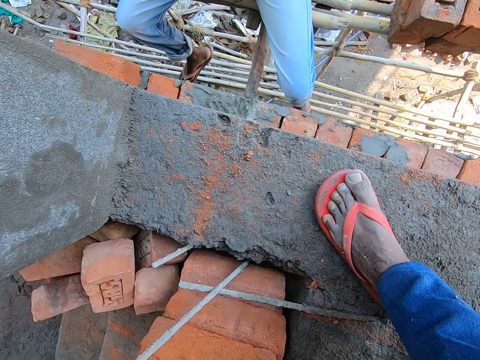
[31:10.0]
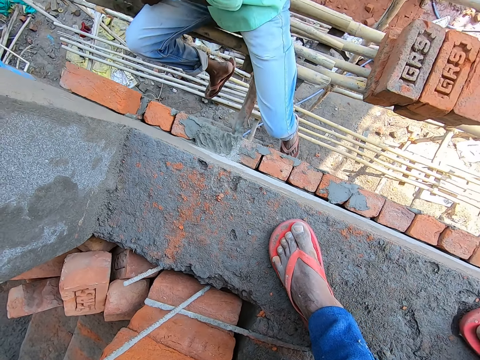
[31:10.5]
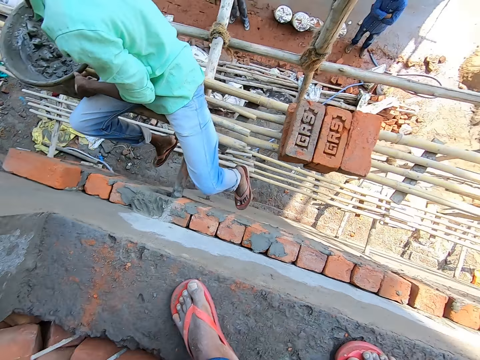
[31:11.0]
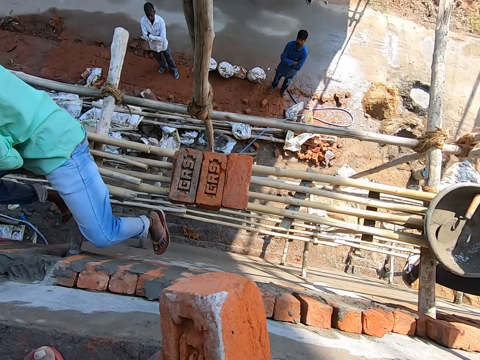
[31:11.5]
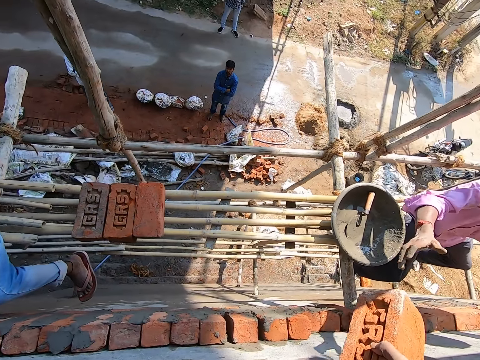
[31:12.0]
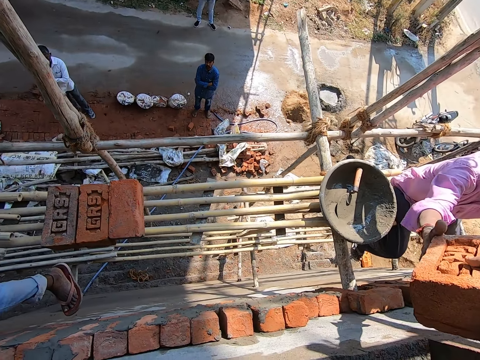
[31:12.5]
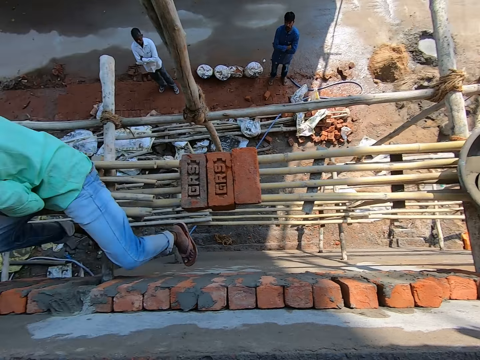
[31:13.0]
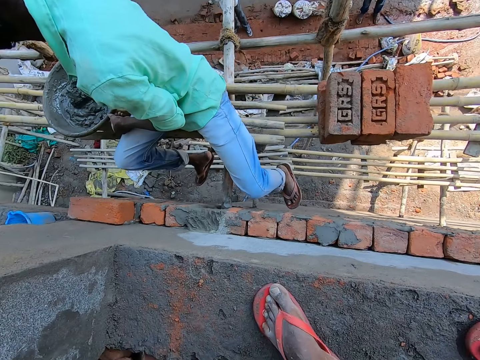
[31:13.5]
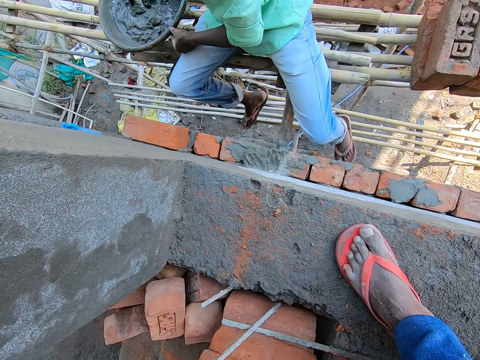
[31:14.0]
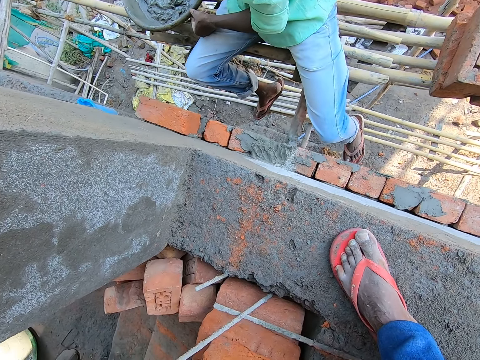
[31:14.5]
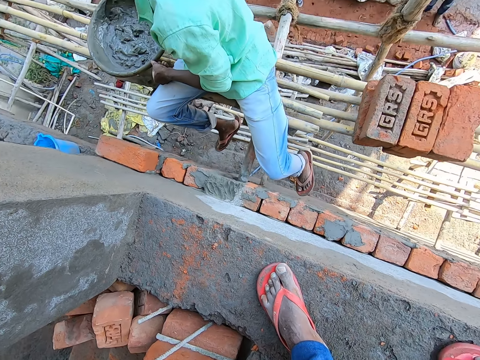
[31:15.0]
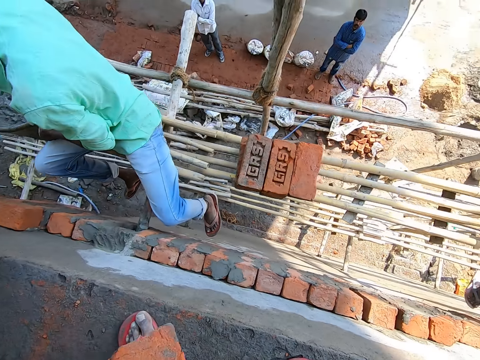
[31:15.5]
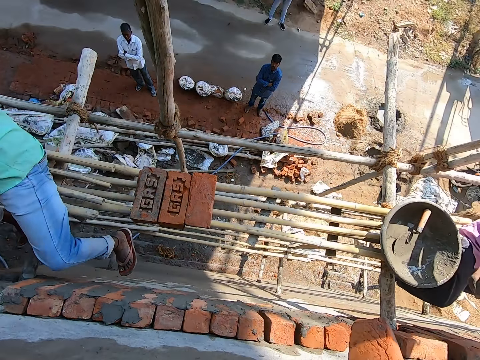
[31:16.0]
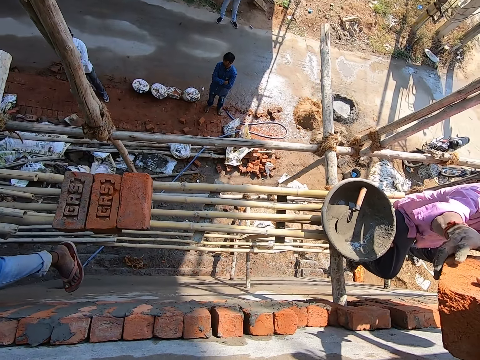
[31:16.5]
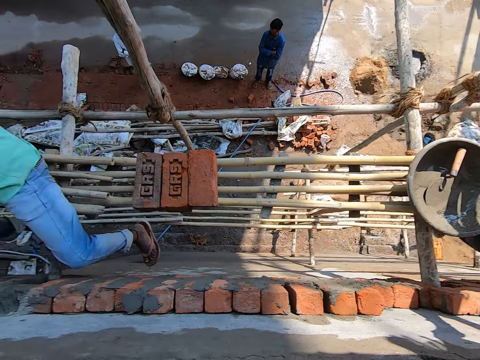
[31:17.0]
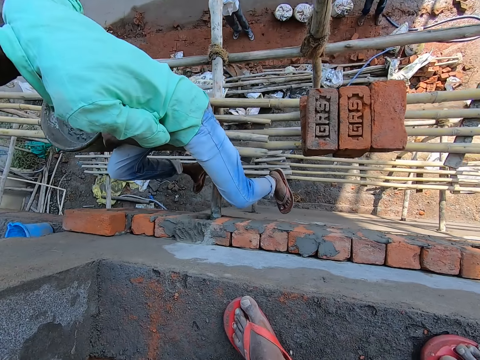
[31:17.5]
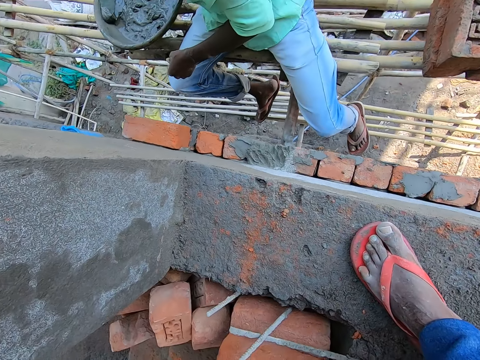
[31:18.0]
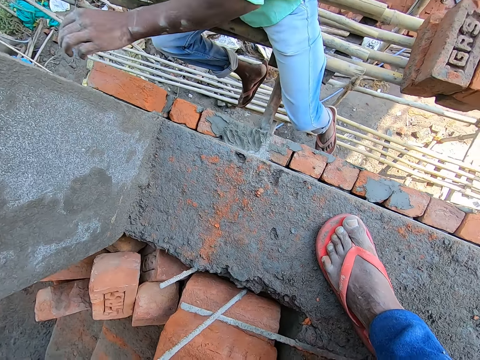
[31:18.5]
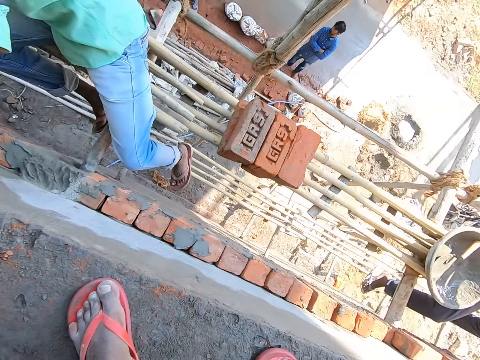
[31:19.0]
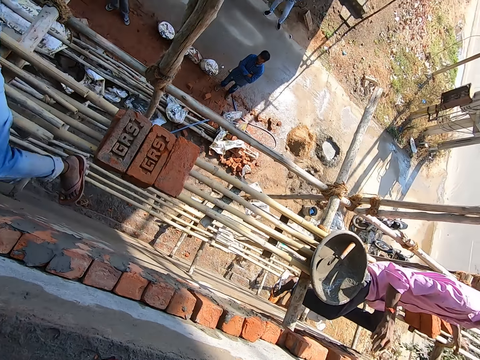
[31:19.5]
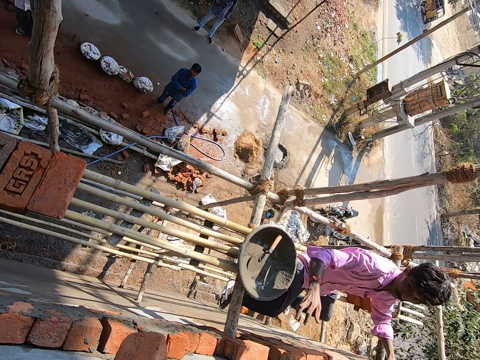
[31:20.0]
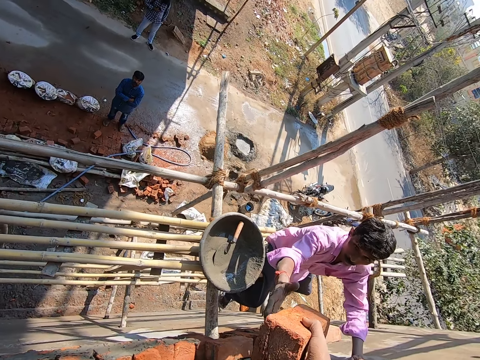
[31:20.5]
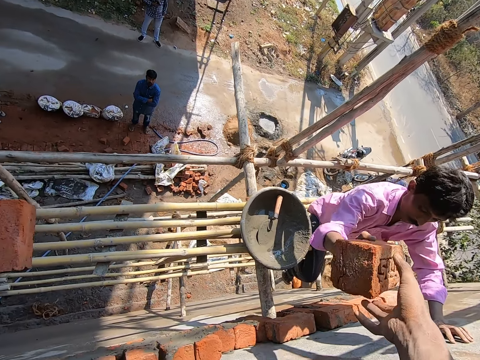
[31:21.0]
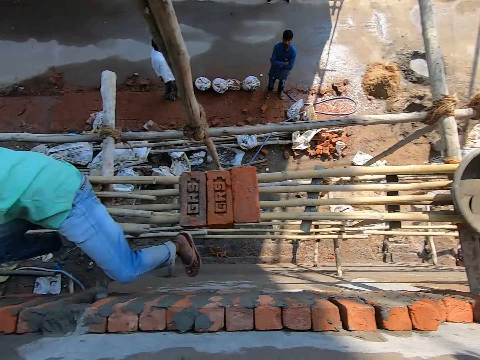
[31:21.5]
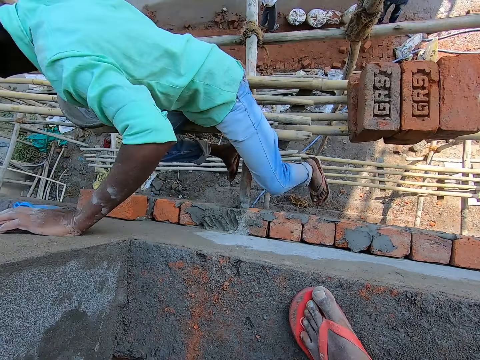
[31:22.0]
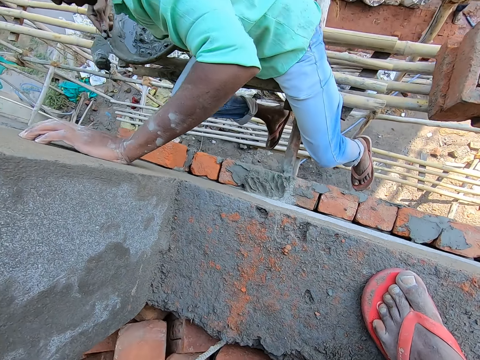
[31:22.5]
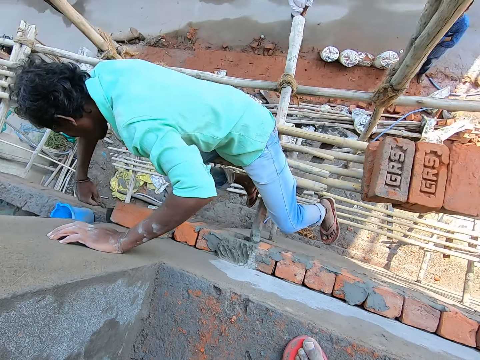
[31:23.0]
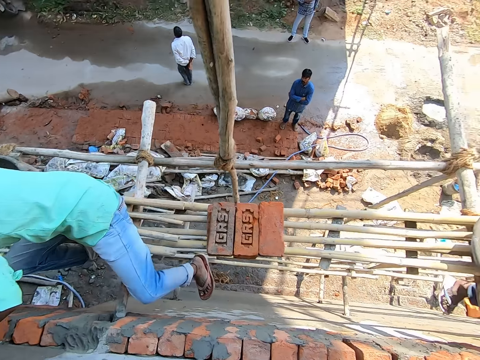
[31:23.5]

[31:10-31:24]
The camera wearer grabs a brick from the floor with his left hand. He passes the brick to a man with his right hand. Another man mixes cement in his bowl with the trowel in his right hand. The camera wearer picks up a brick. He passes a brick to the first man with his right hand. He picks up a brick. He passes a brick to the first man with his right hand. The other man scoops cement from his bowl with the trowel in his right hand. The camera wearer picks up a brick. The other man applies the cement on the wall with the trowel in his right hand.

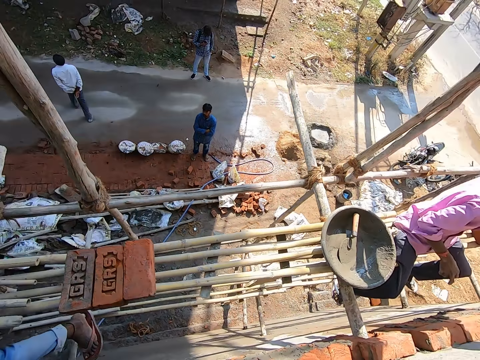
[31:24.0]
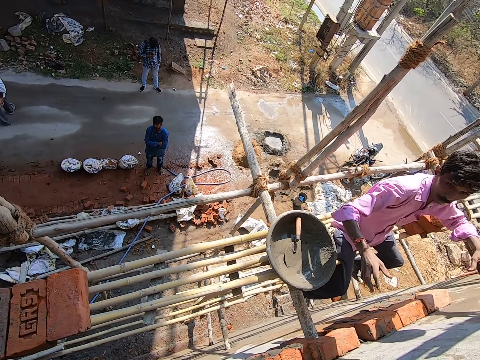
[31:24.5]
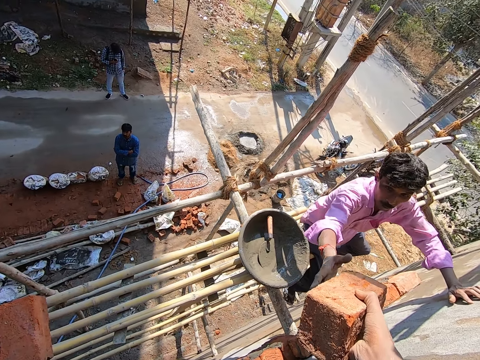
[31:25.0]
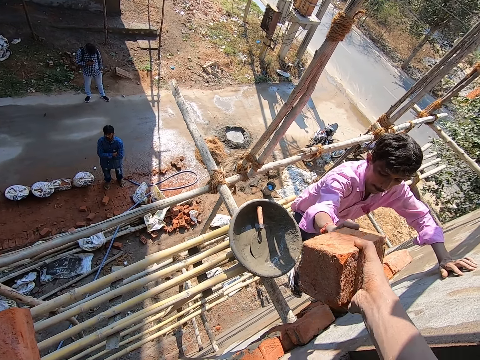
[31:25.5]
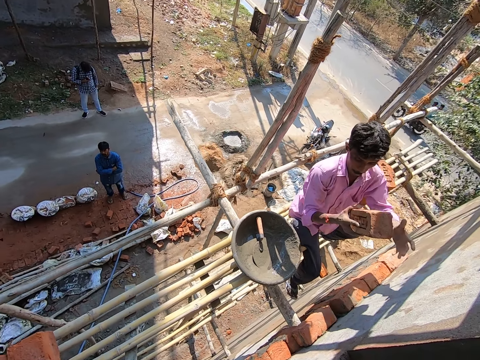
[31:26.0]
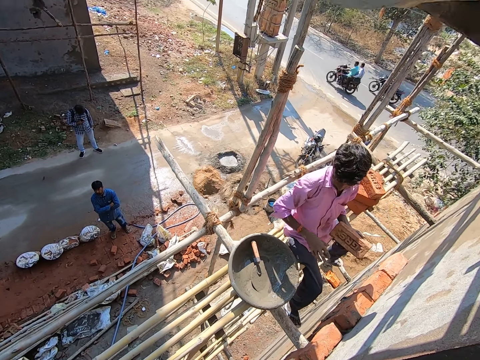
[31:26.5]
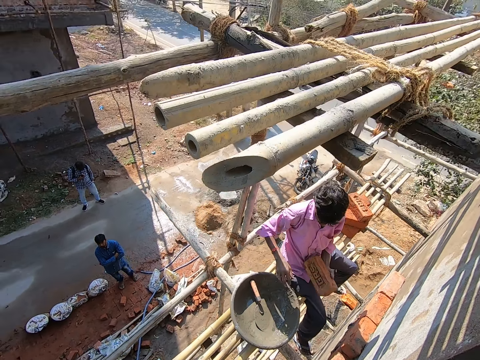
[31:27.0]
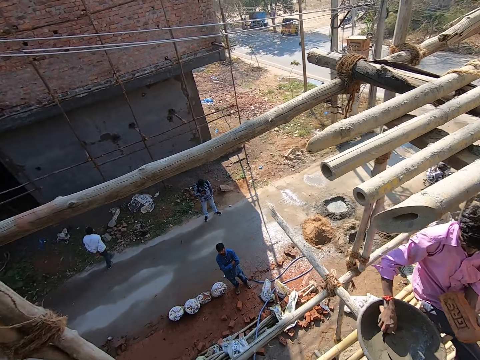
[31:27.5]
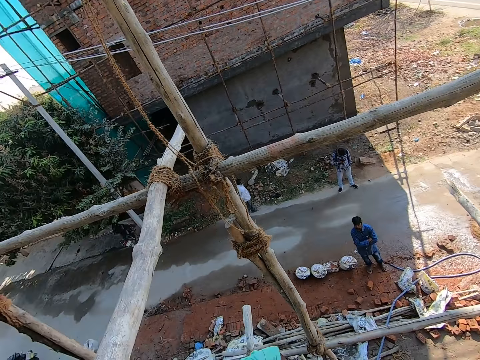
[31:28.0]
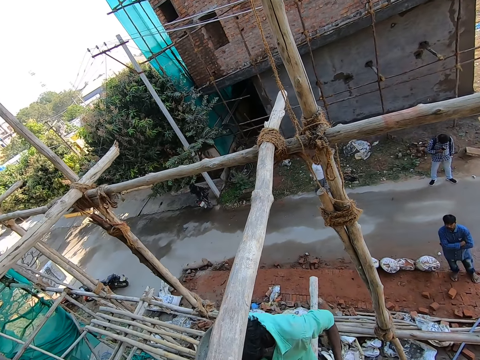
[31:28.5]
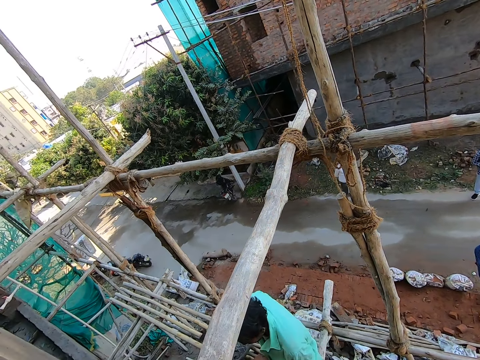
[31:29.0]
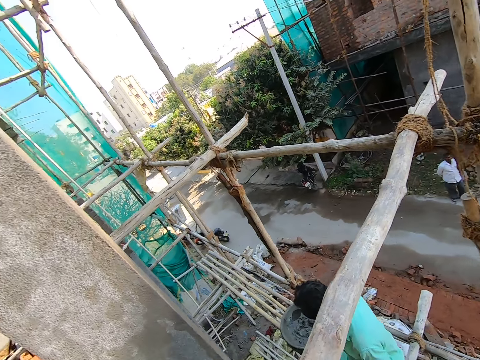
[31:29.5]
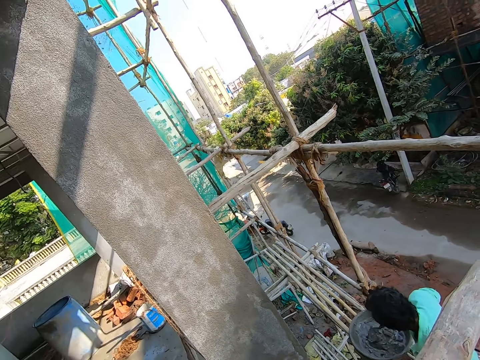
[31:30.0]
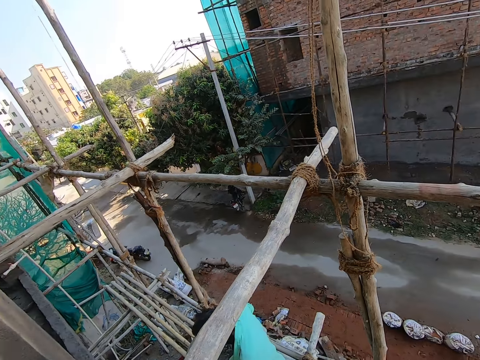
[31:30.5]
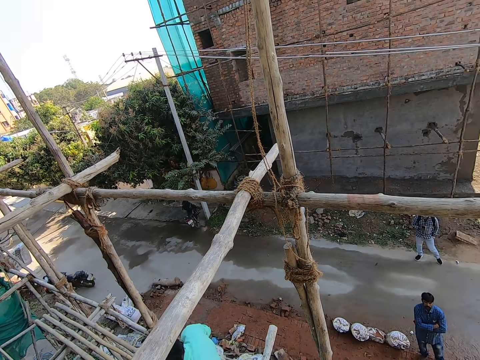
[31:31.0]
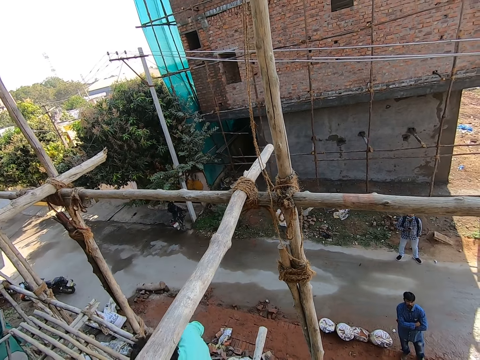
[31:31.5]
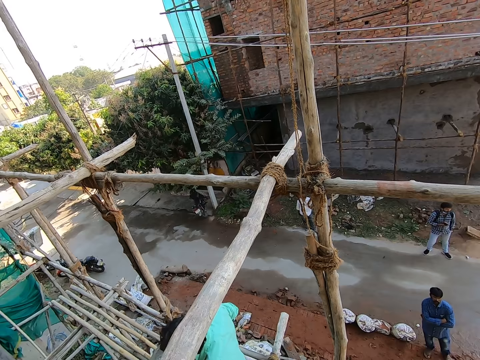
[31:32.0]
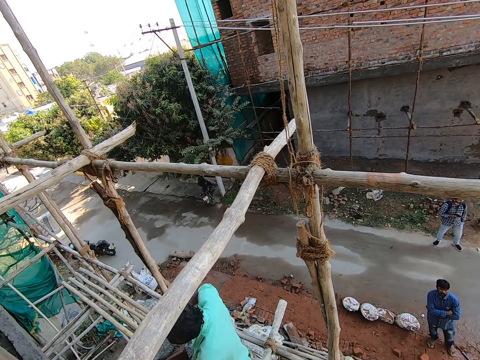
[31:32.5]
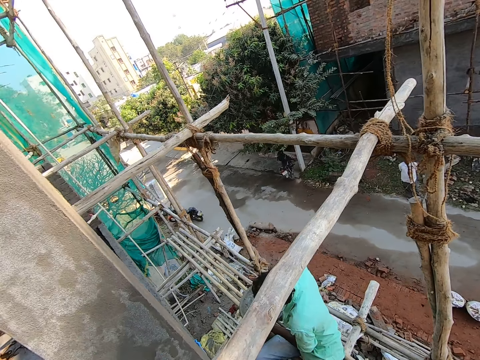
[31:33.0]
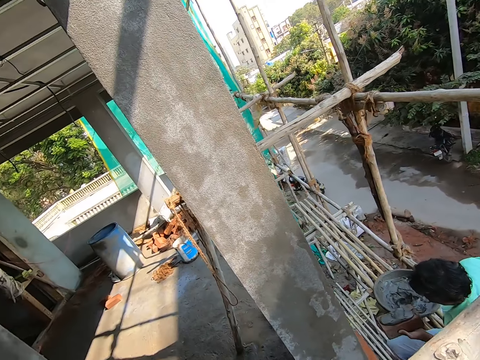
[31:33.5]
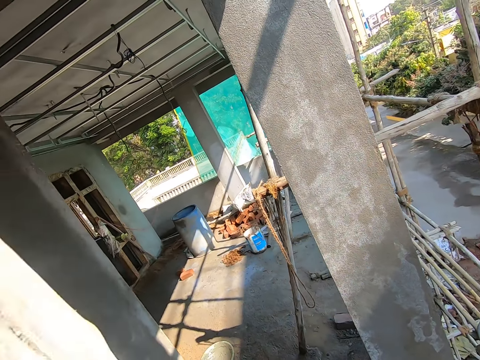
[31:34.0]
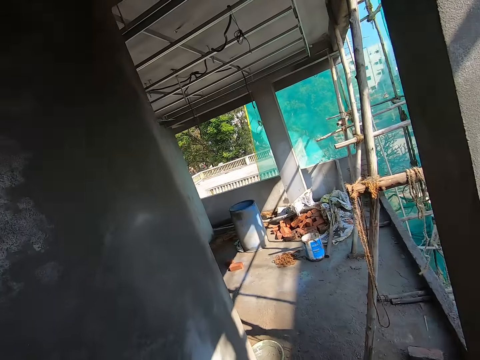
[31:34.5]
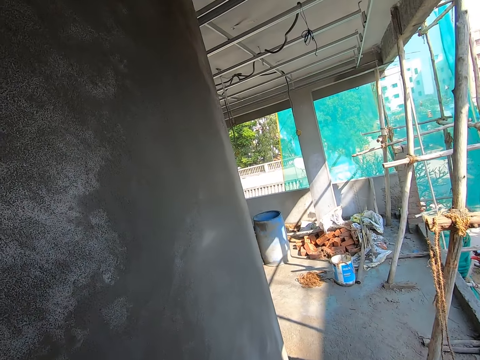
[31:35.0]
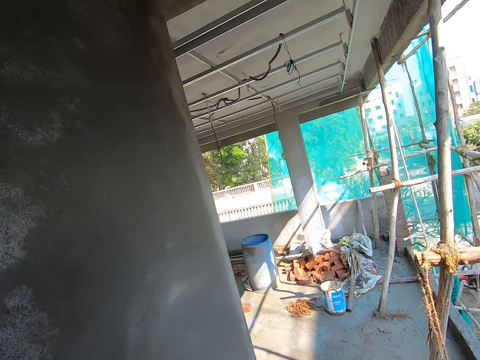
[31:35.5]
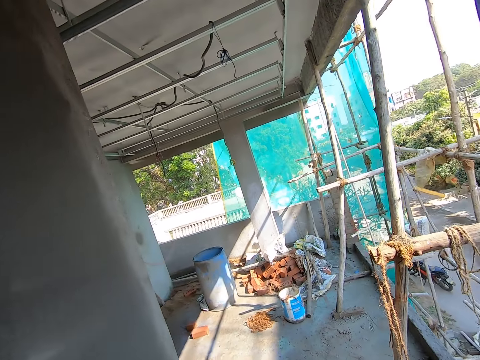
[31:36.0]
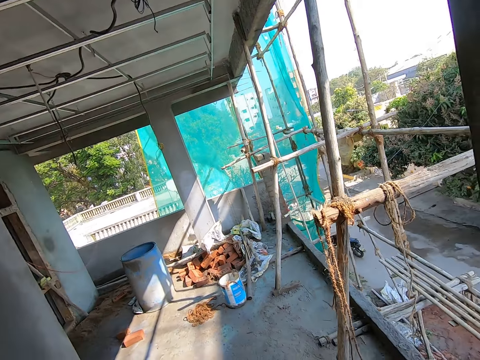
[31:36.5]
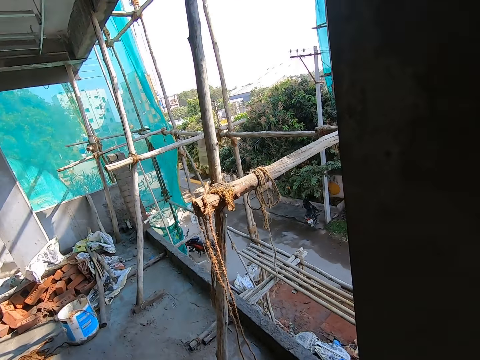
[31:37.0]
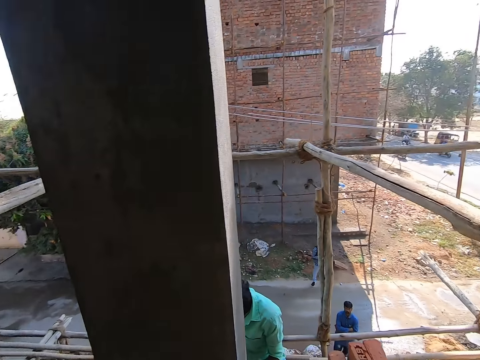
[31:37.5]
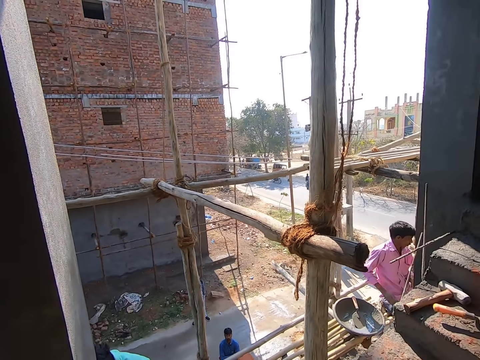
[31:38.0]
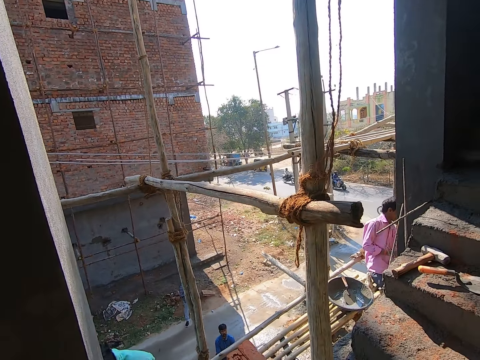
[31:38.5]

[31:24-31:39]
The camera wearer interacts with a man. He talks to another man. He passes a brick to the other man with his right hand. The other man passes the brick to his left hand. The camera wearer talks to the other man. The other man grabs the trowel in his cement bowl with his right hand and talks to the camera wearer. The camera wearer looks around. The first man mixes cement in the bowl with the trowel in his right hand. The camera wearer talks. He turns around.
